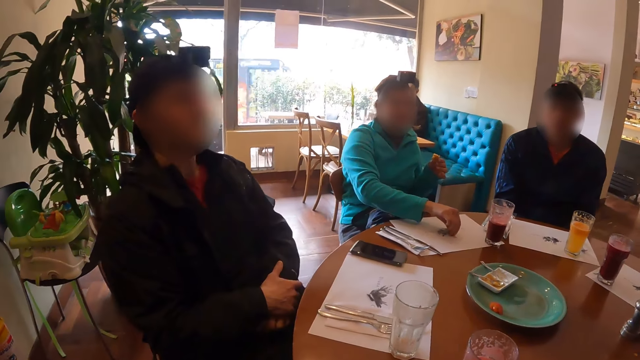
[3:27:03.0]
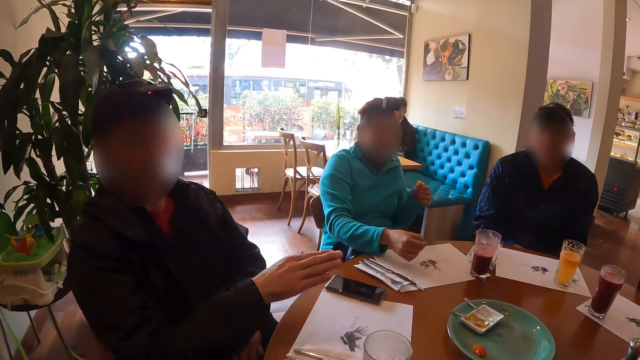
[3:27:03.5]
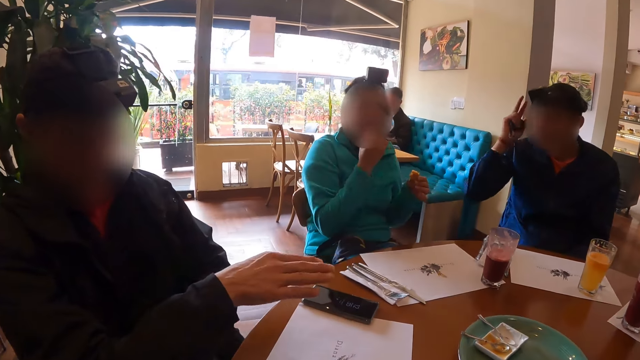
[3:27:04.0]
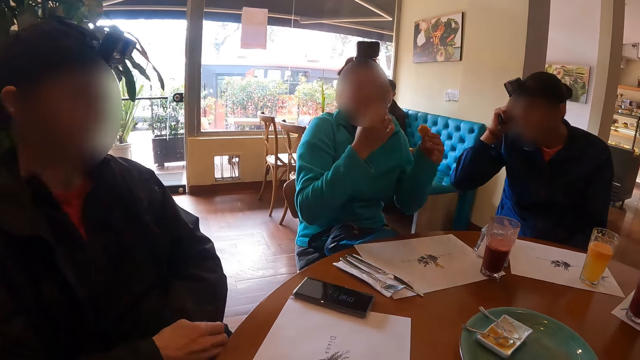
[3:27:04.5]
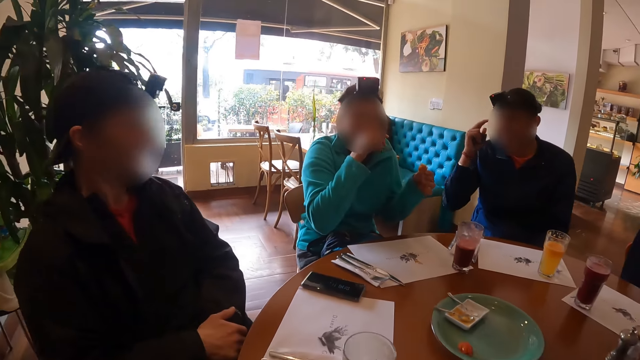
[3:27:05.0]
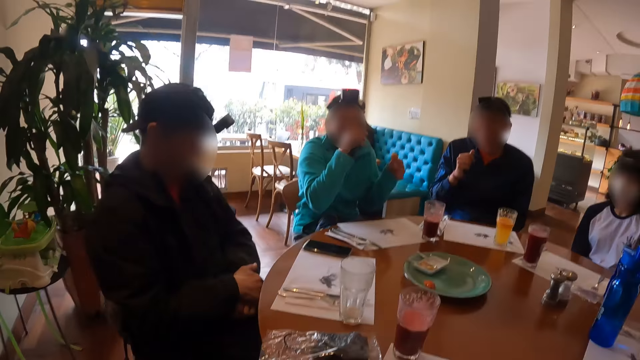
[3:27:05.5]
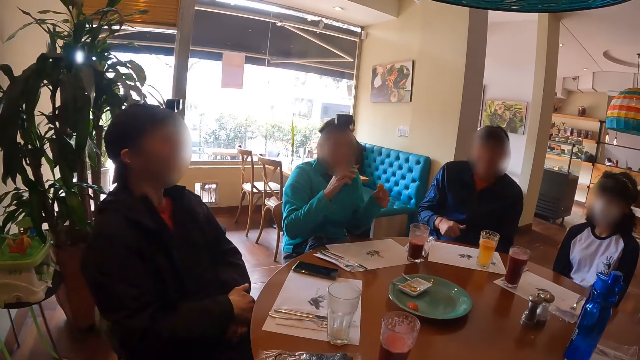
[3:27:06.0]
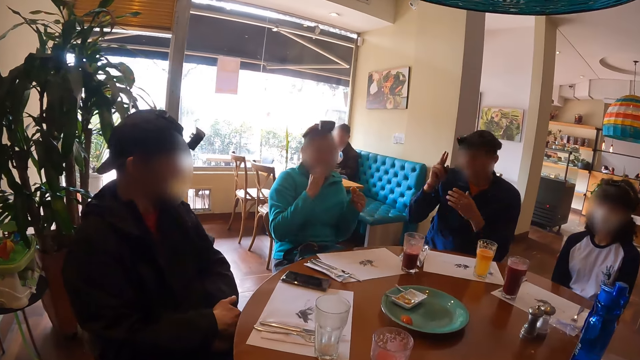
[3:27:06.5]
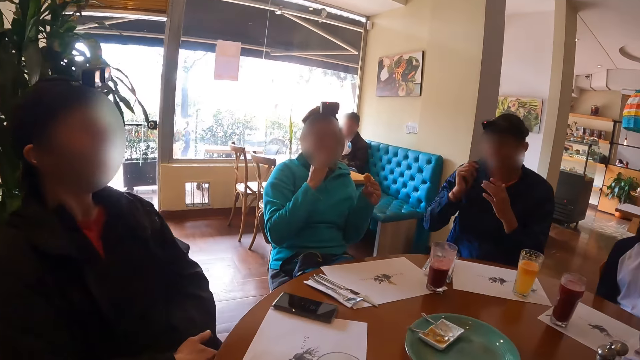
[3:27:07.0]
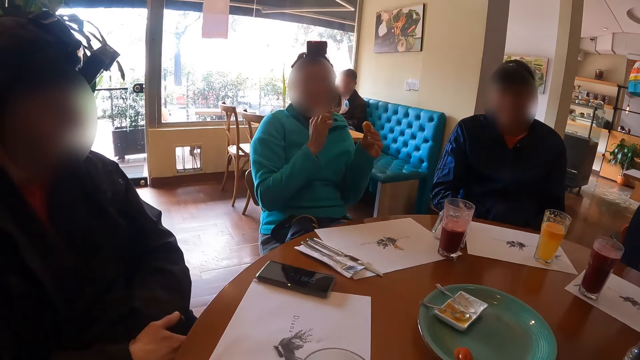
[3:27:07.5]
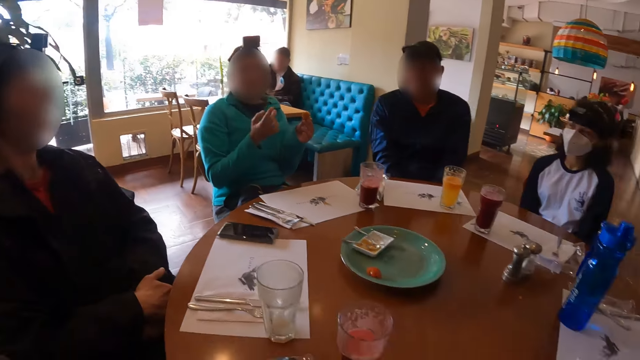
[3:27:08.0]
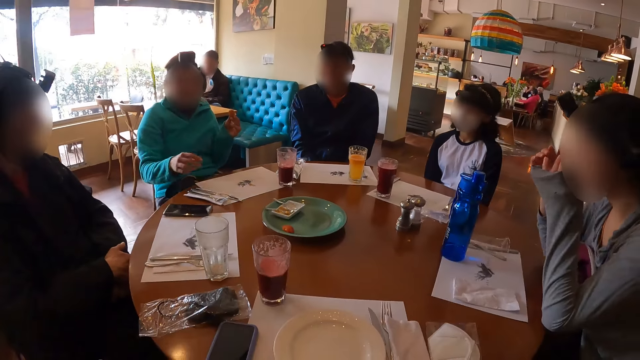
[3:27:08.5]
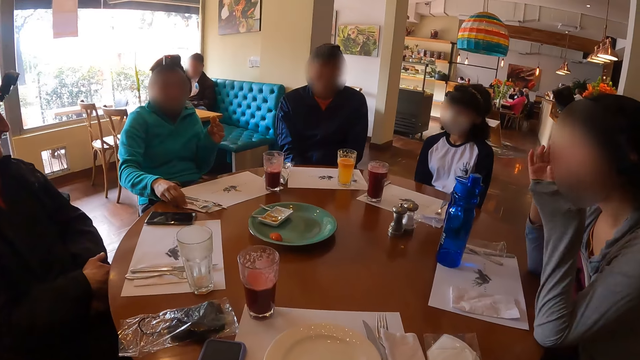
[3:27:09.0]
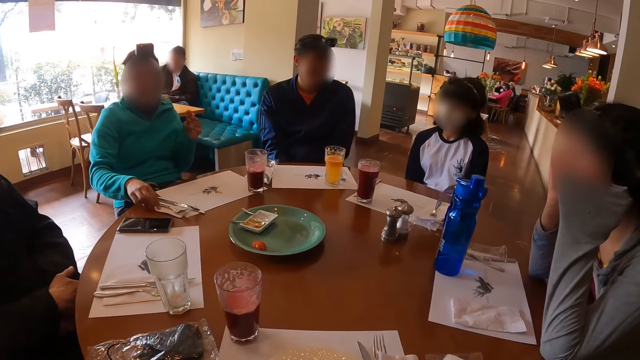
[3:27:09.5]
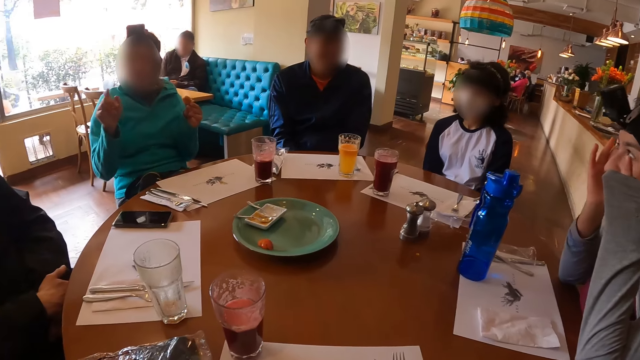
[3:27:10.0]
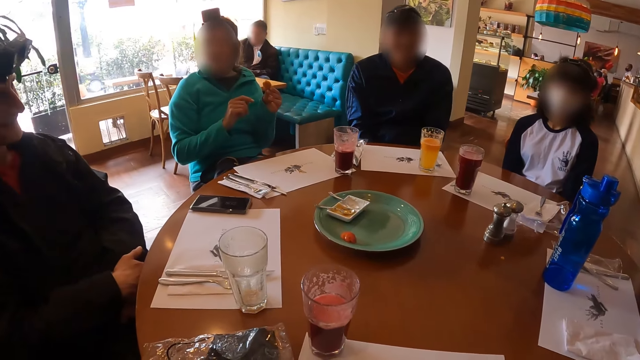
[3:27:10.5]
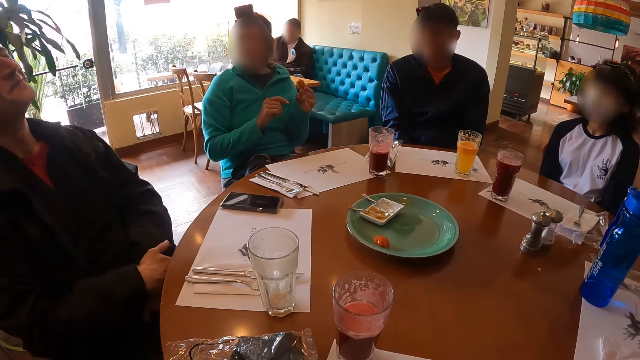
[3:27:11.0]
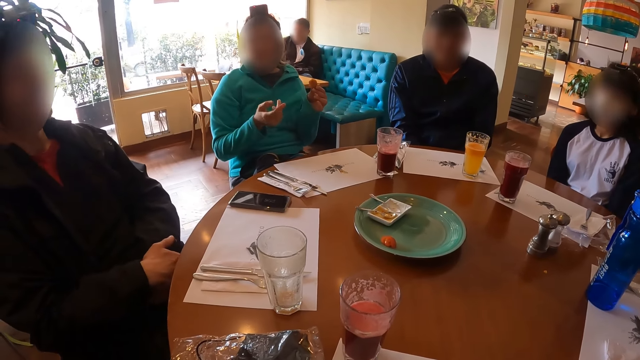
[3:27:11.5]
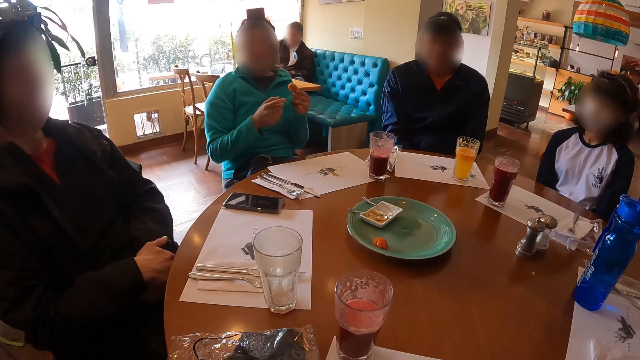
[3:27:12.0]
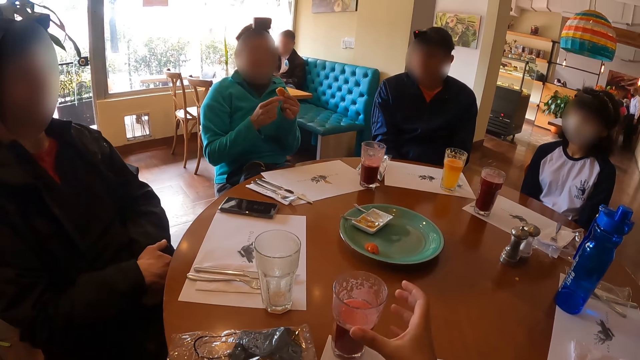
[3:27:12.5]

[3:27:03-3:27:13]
A man touches the head. Another man nods the head. Another man moves the hands.

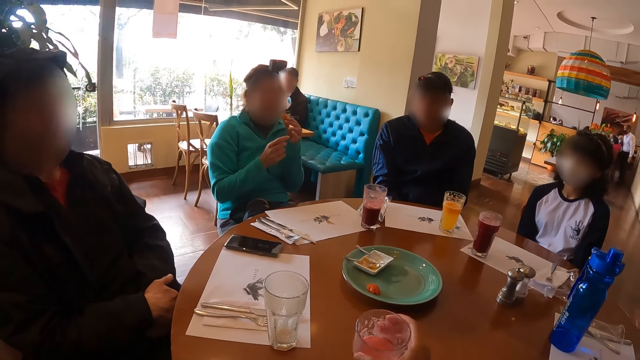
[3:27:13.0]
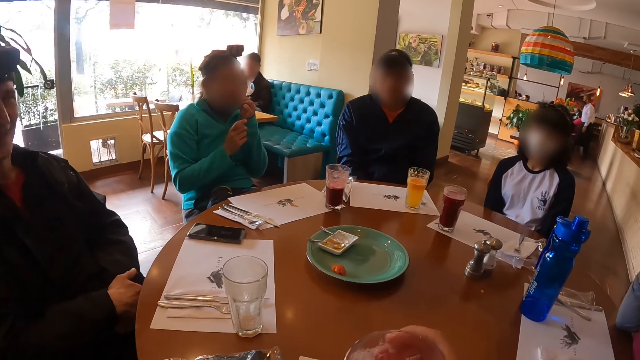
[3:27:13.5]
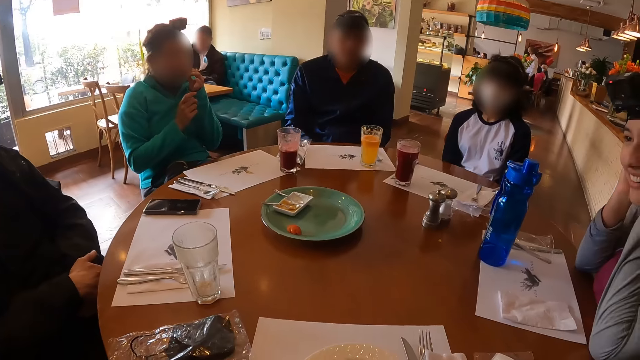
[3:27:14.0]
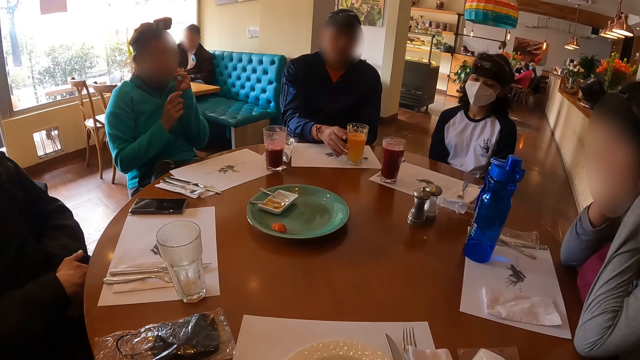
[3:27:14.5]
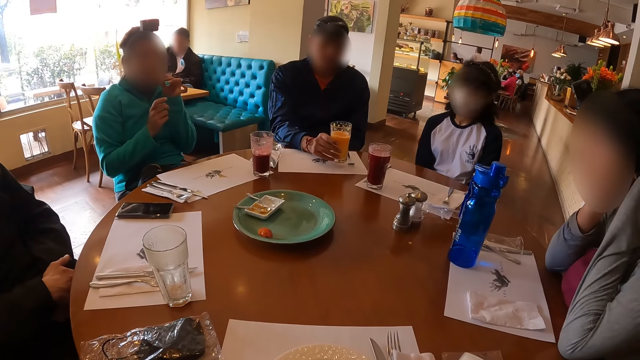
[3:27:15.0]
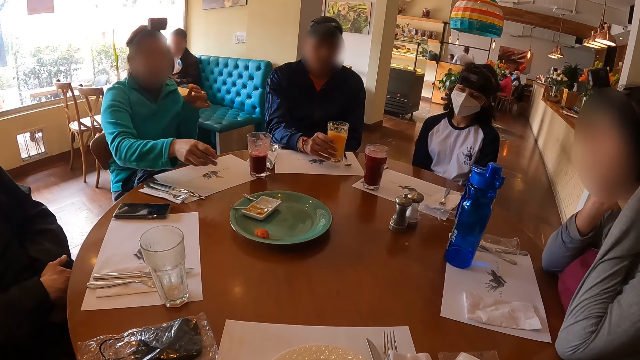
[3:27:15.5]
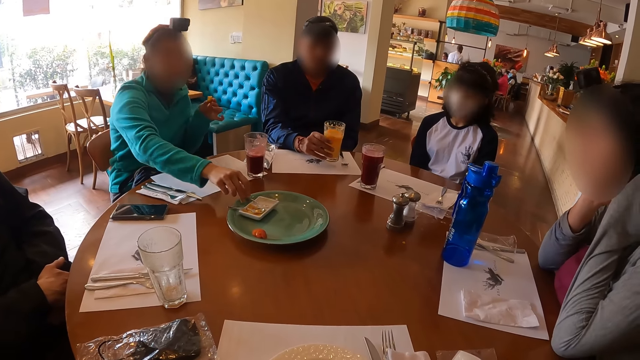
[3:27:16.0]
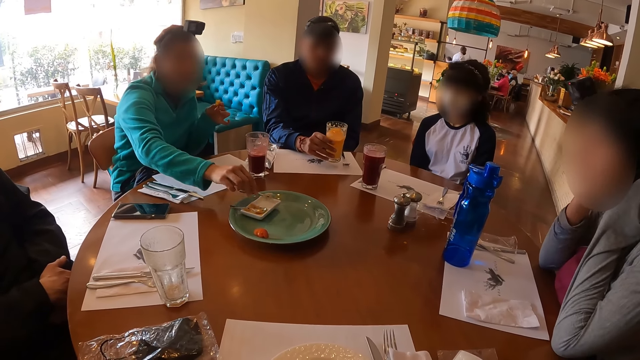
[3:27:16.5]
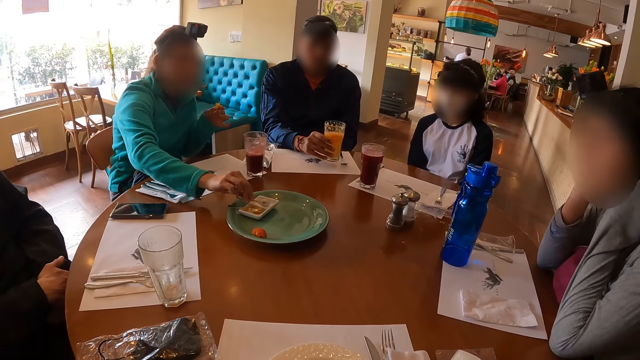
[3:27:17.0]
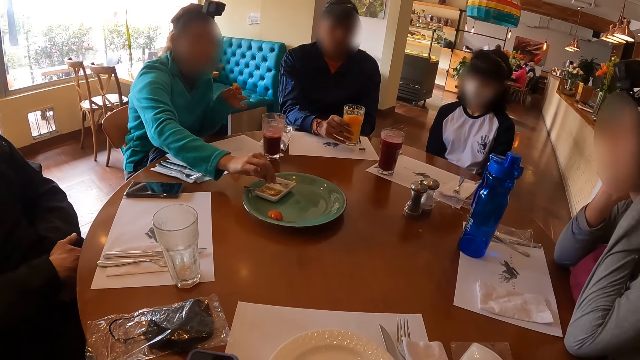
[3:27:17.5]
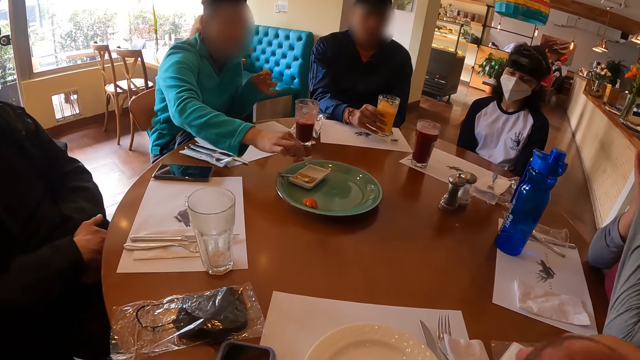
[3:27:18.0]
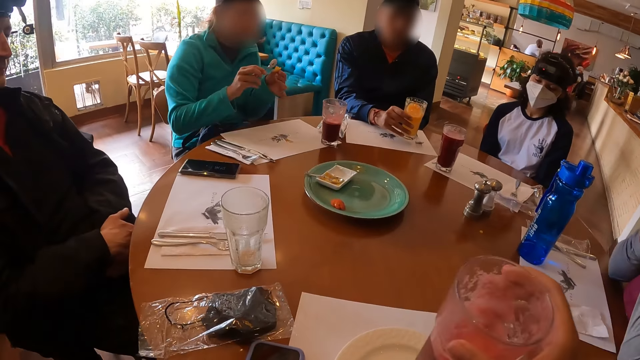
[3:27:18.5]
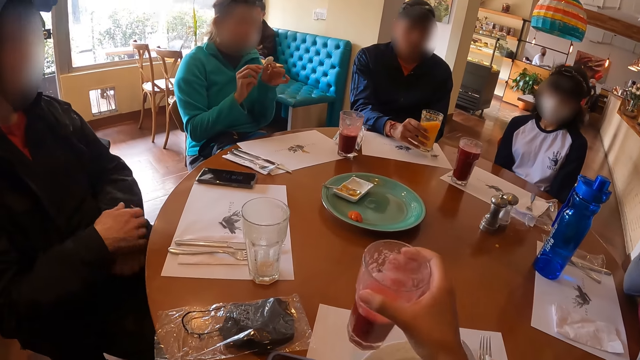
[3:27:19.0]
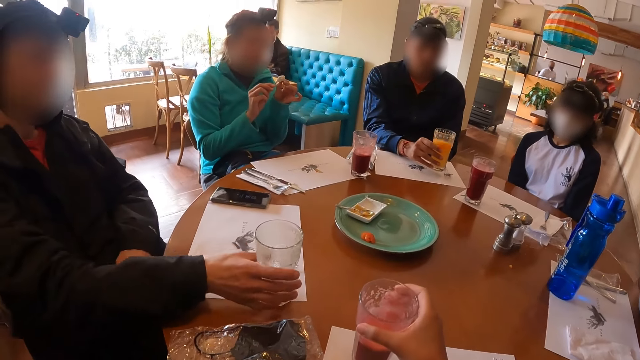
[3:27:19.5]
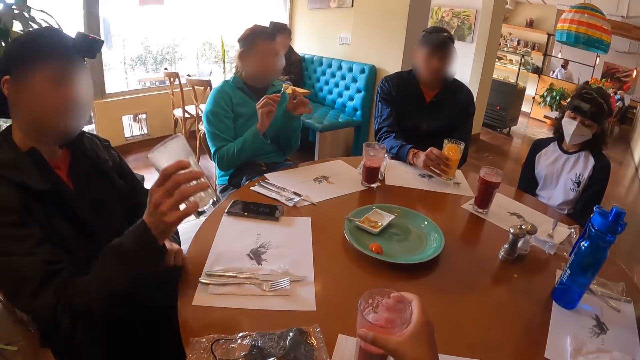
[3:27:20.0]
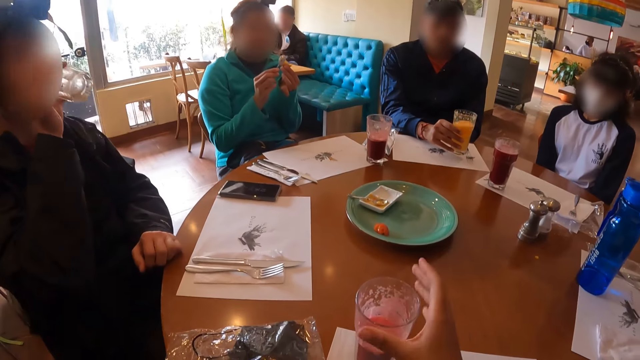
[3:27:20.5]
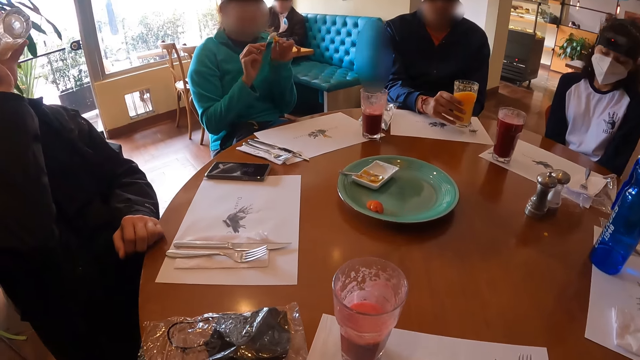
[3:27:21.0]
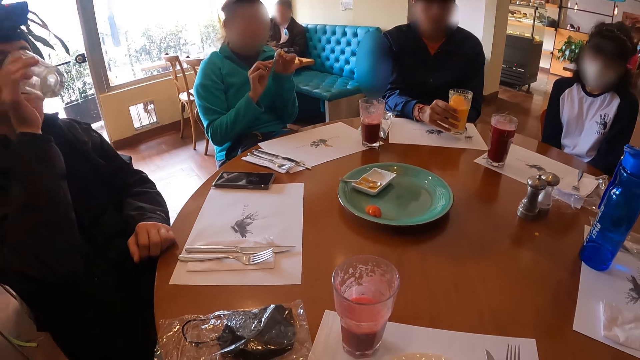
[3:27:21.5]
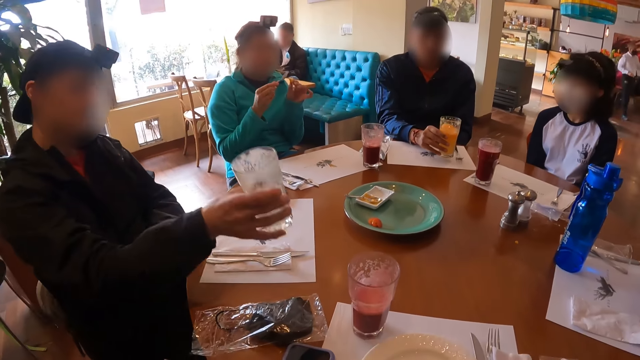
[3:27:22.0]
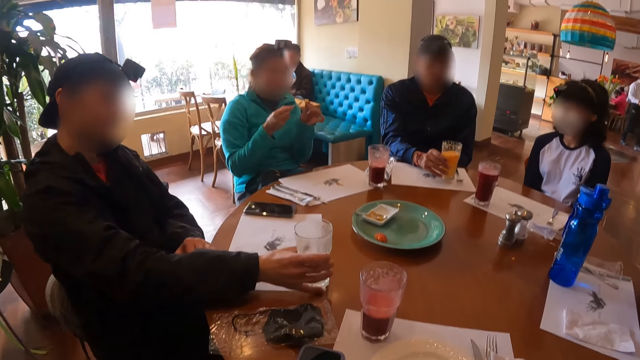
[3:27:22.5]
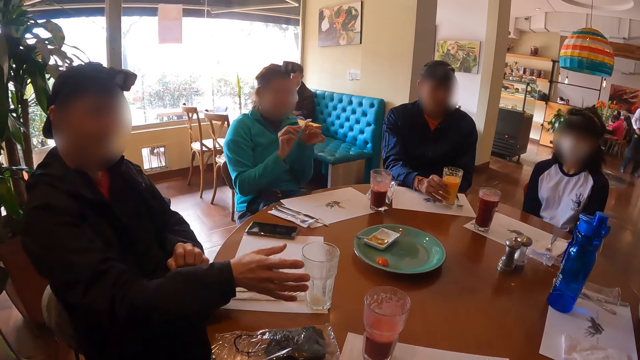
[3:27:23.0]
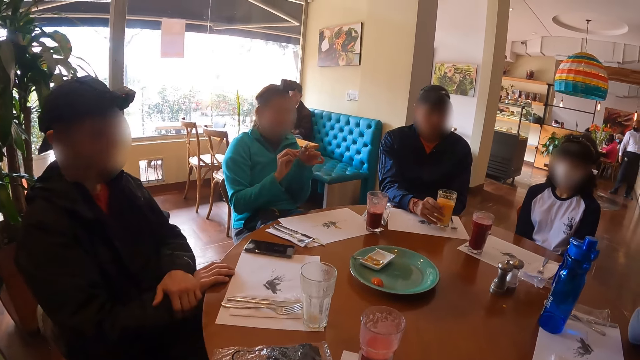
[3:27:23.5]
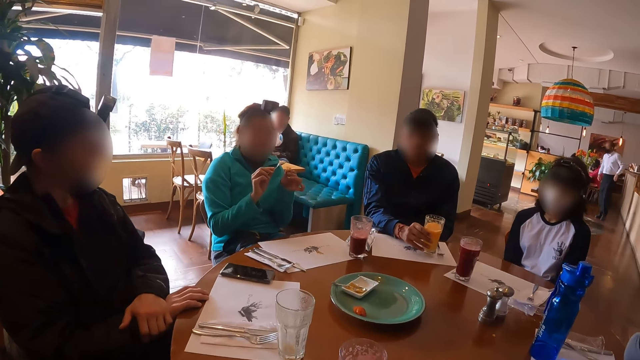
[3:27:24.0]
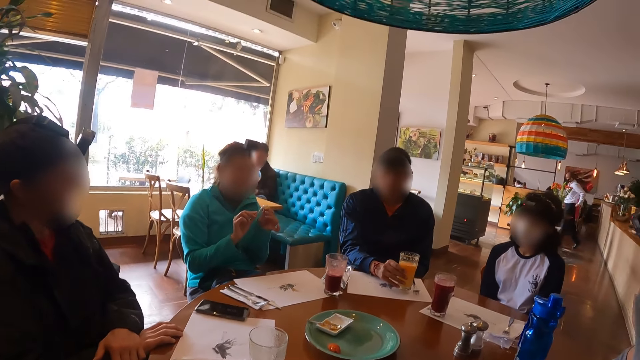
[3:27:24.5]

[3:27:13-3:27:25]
The camera wearer picks the glass of juice from the table with her right hand. She drinks from the glass of juice on her right hand. A person shakes the drink. A woman picks a small spoon from a plate on the table with her right hand. She scrapes some cheese cream from the plate with the small spoon in her right hand. She rubs the cheese cream on the puff pastry in her left hand with the small spoon in her right hand. The camera wearer drops the glass cup of smoothie on the table with his right hand. A man picks a glass cup from the table with his right hand. He places his left hand on the table and drinks from the glass cup with his right hand. The camera wearer drops the glass of smoothie on the table with his right hand. The man drops the glass cup on the table with his right hand. He places both hands on the table.
